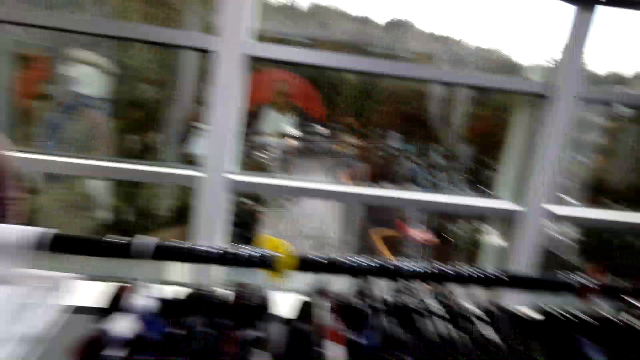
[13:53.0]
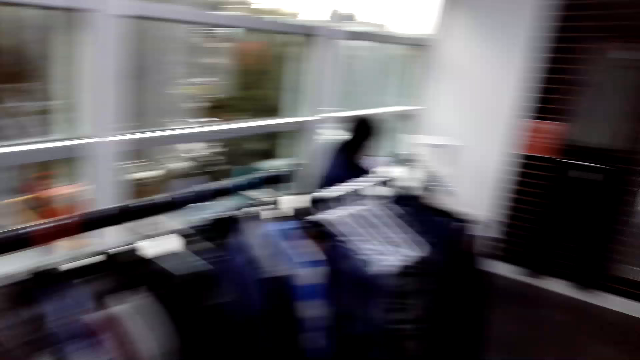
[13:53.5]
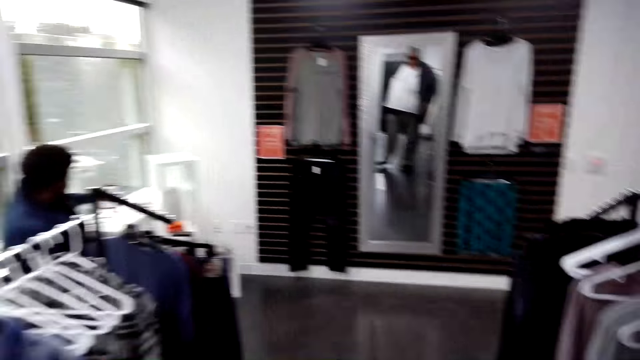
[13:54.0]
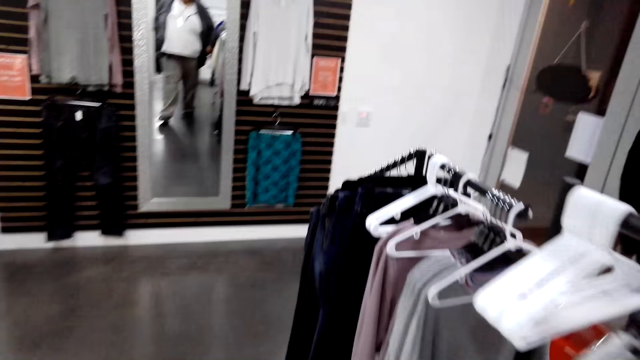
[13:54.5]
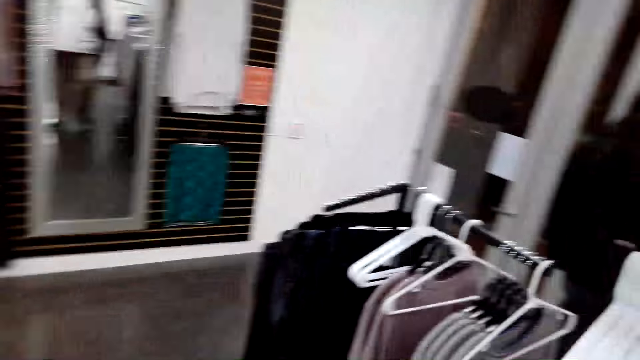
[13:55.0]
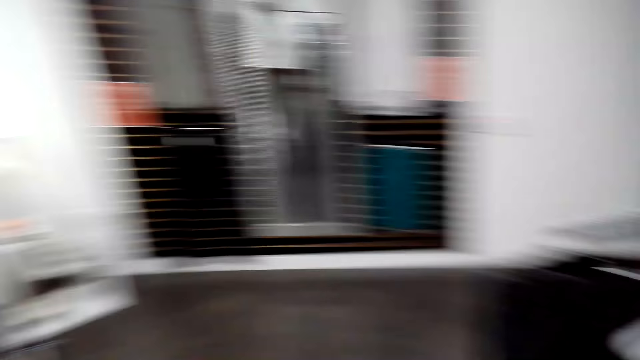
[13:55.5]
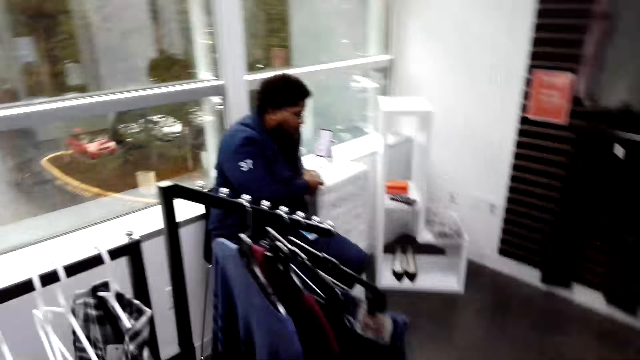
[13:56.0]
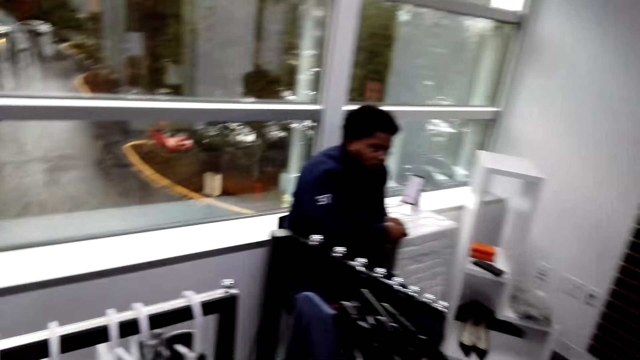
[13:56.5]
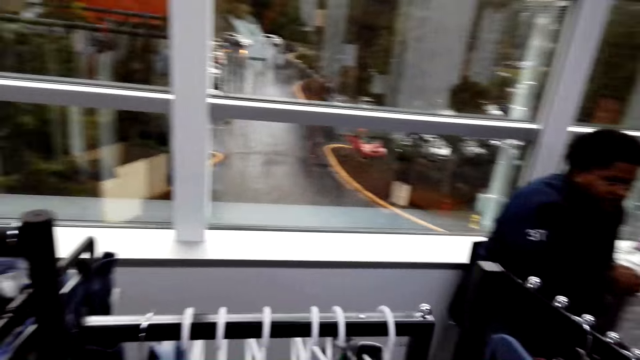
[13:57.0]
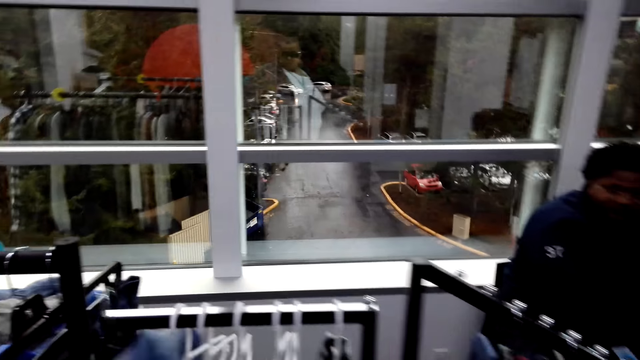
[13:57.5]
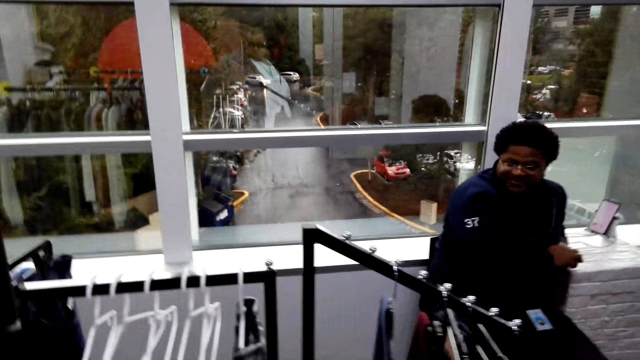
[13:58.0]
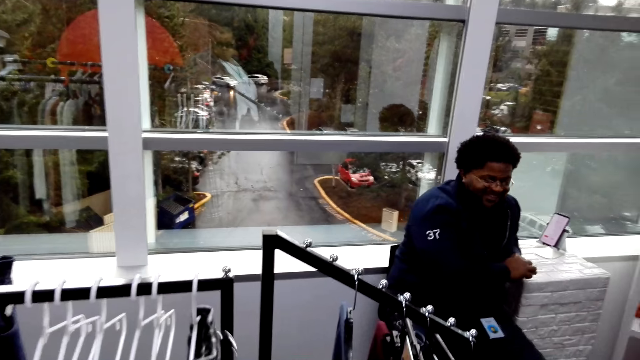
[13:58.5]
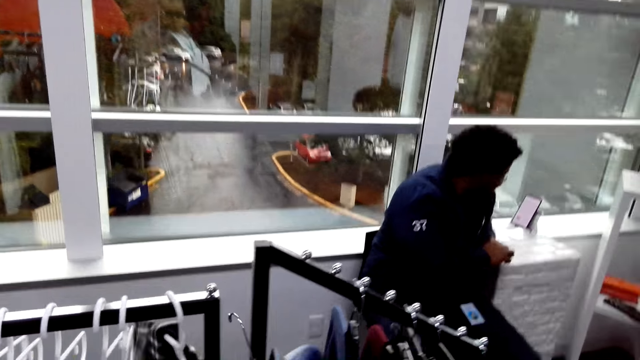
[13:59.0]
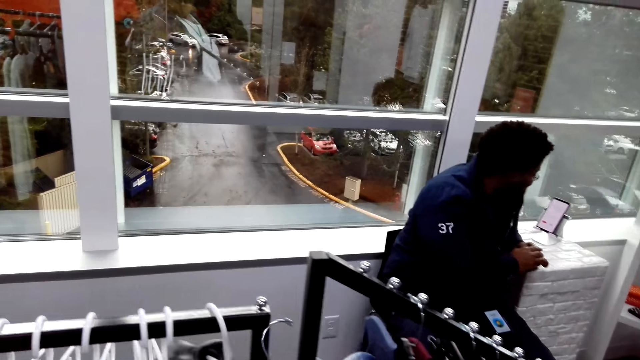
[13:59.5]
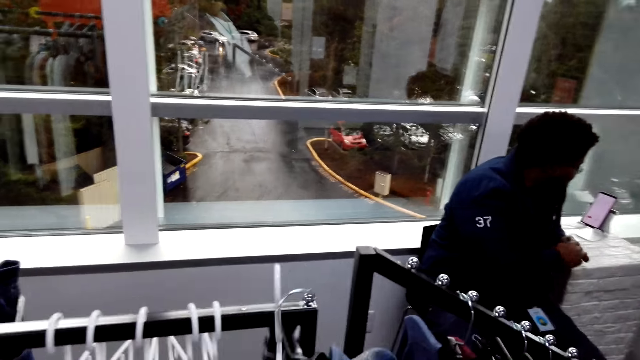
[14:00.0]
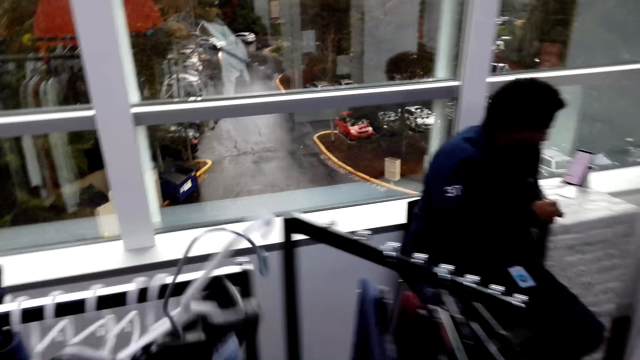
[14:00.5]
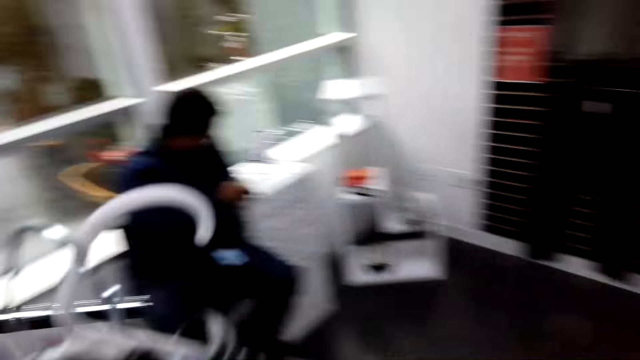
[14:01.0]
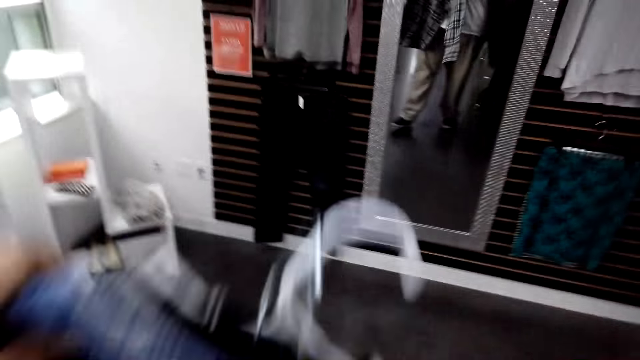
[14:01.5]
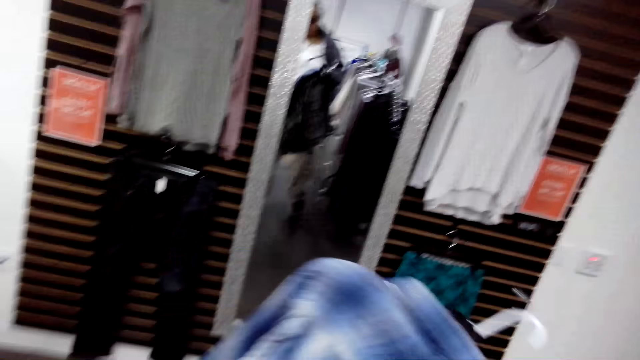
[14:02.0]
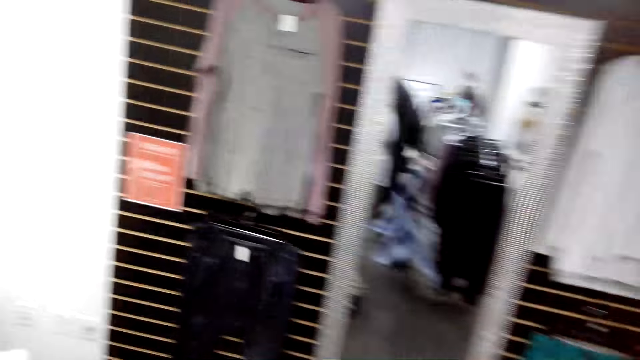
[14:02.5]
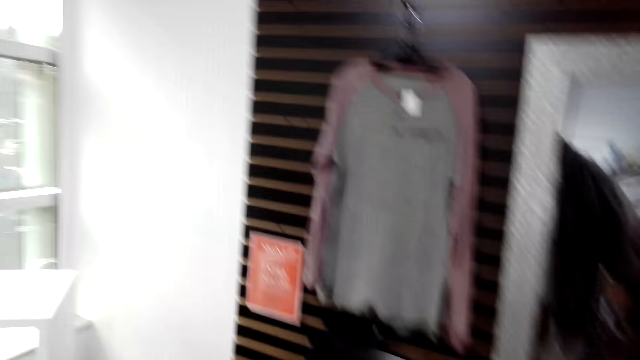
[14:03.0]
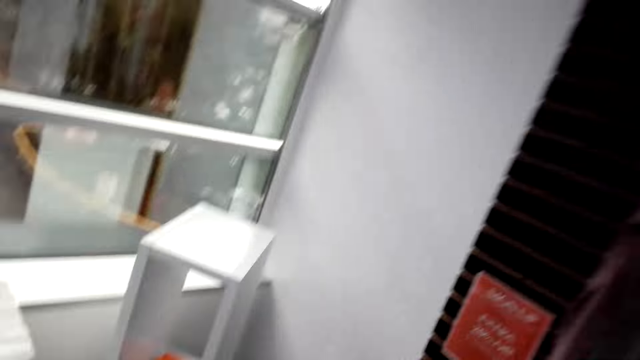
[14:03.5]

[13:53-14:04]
The camera wearer turns around. A man talks to the camera wearer. The camera wearer looks around. They walk towards the hanger stand. They converse with the man. They turn around. They unhang shirts from the hanger stand. They walk with the shirts towards the rack at the corner. They look around.

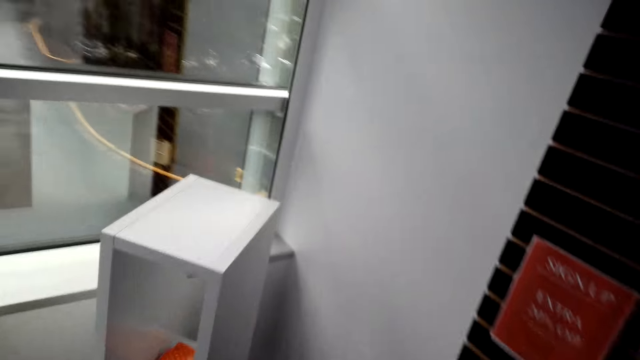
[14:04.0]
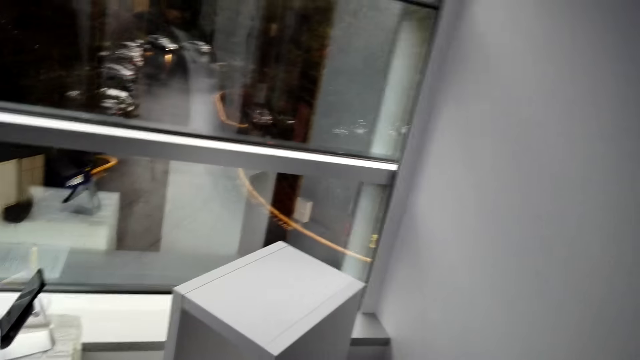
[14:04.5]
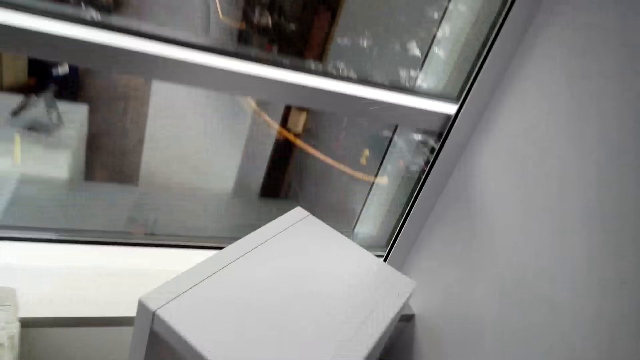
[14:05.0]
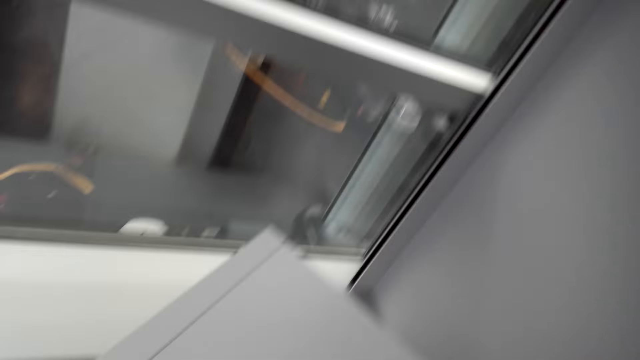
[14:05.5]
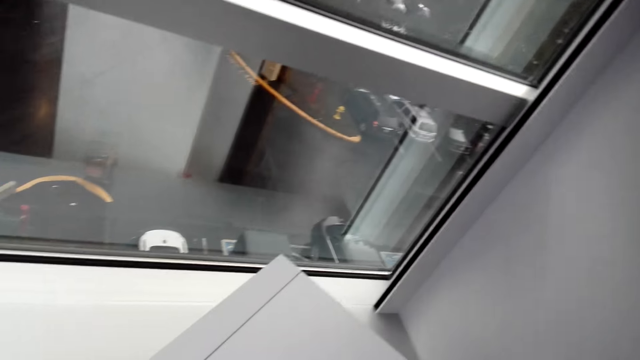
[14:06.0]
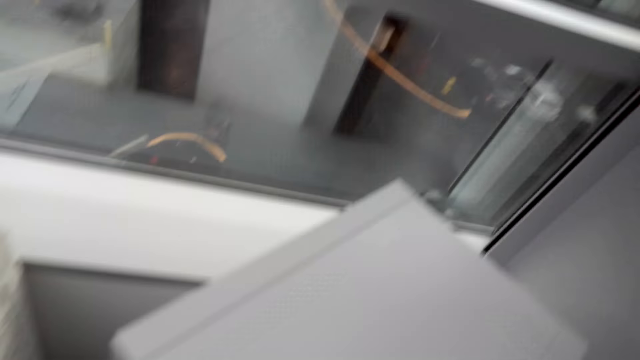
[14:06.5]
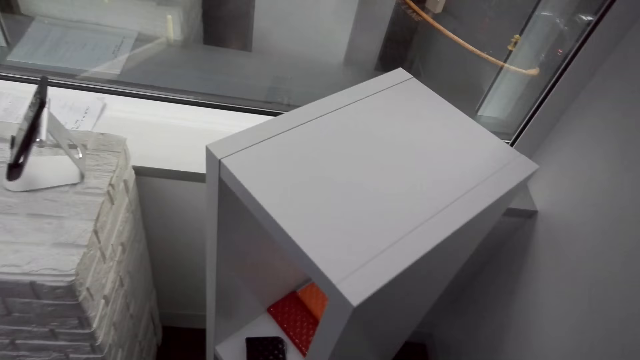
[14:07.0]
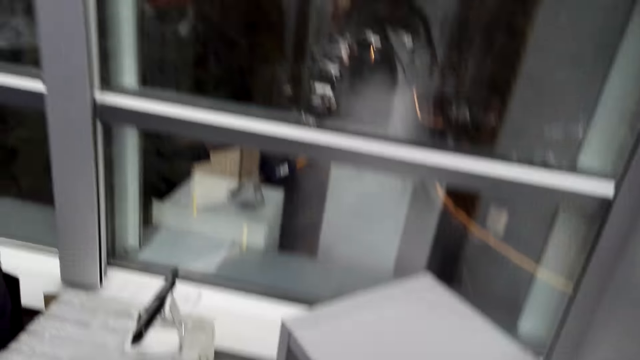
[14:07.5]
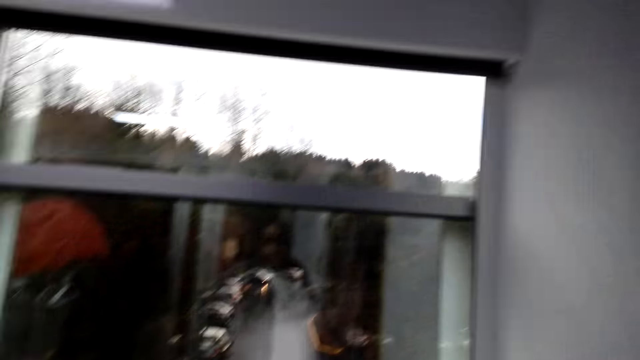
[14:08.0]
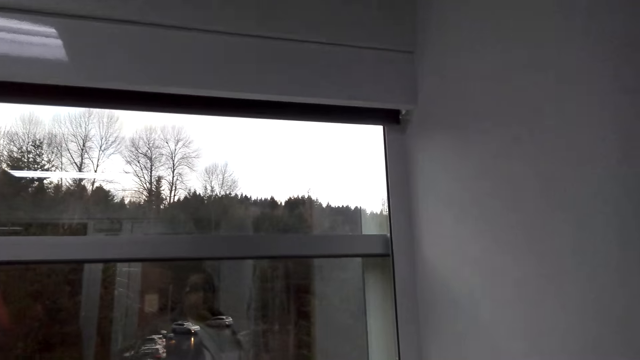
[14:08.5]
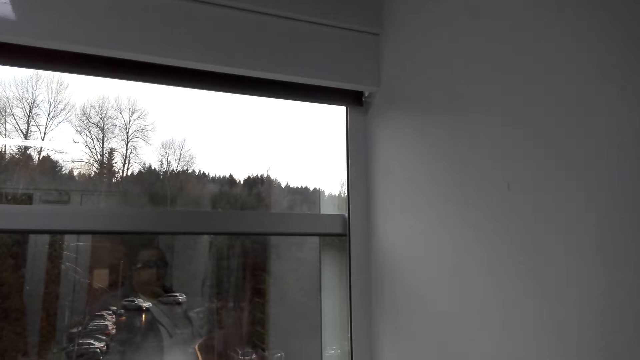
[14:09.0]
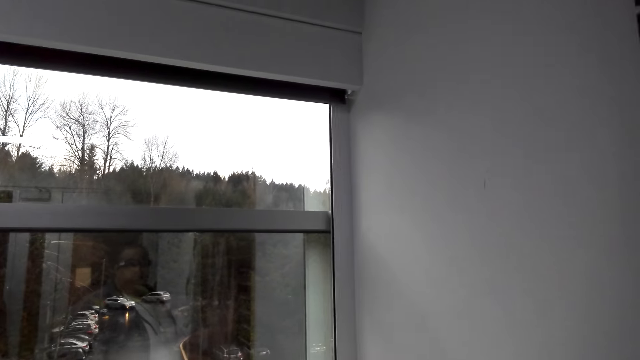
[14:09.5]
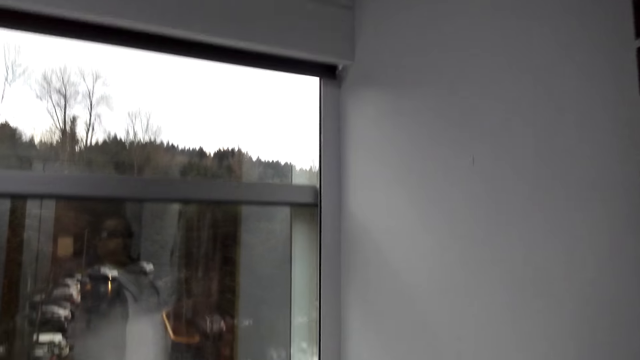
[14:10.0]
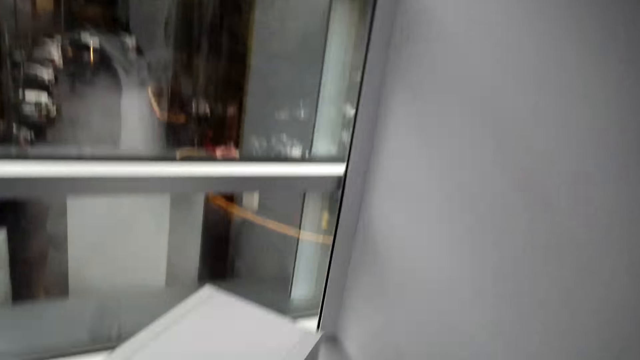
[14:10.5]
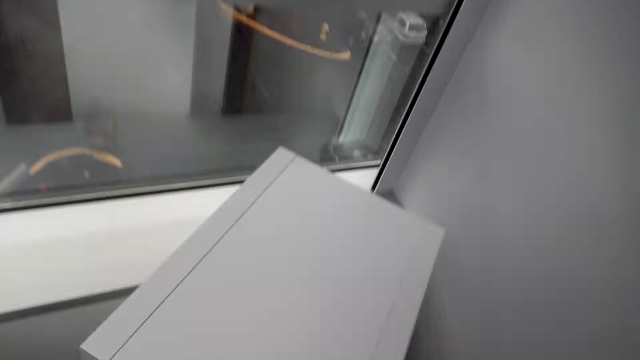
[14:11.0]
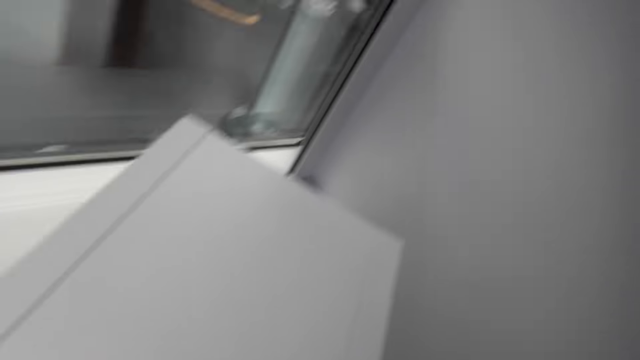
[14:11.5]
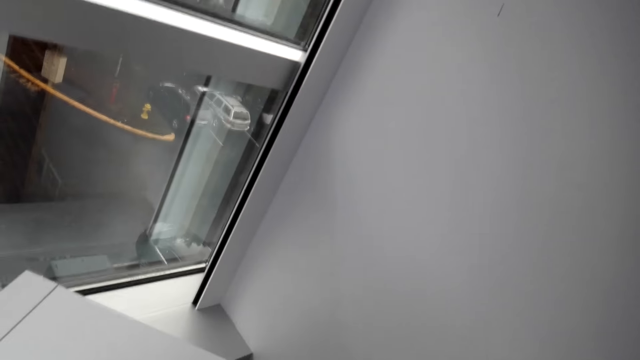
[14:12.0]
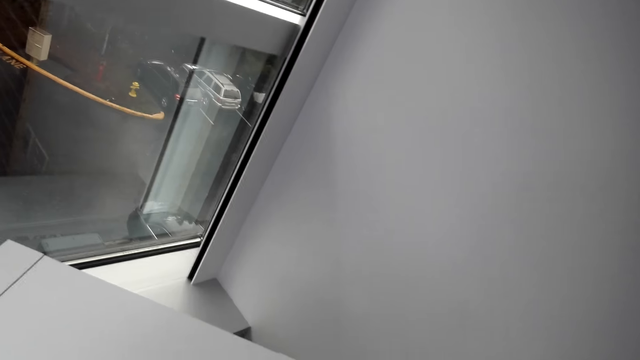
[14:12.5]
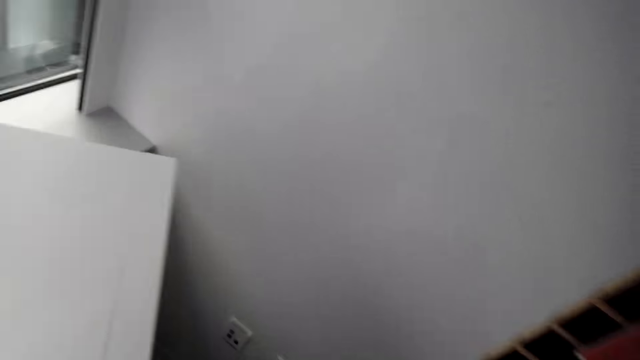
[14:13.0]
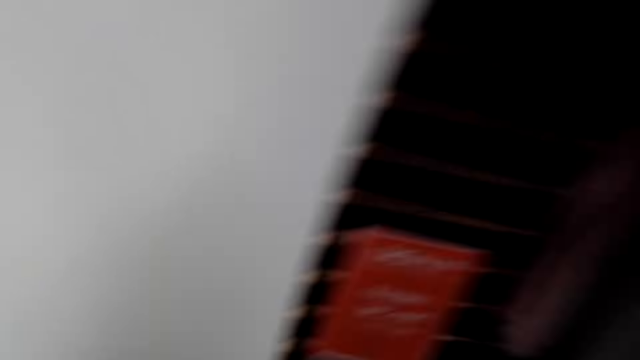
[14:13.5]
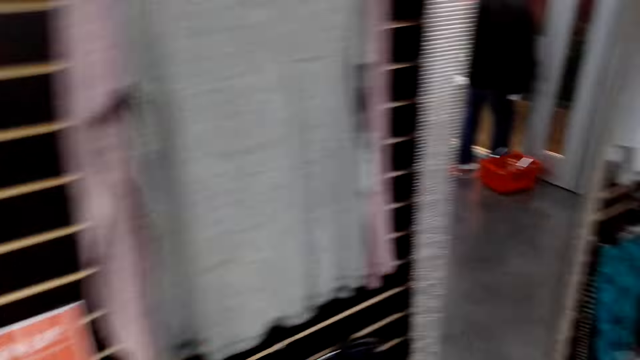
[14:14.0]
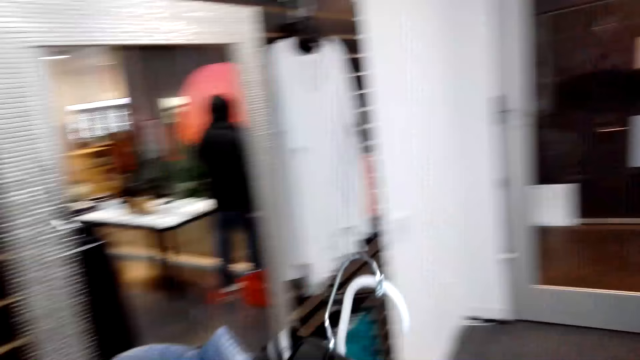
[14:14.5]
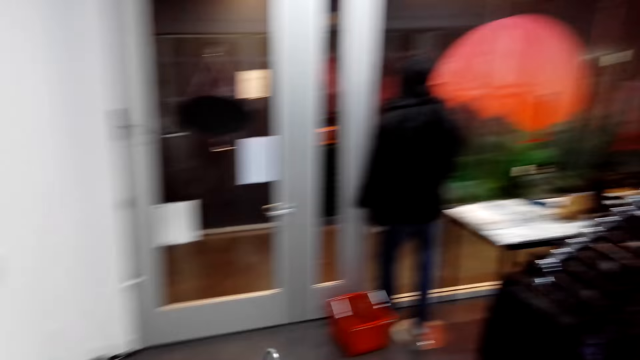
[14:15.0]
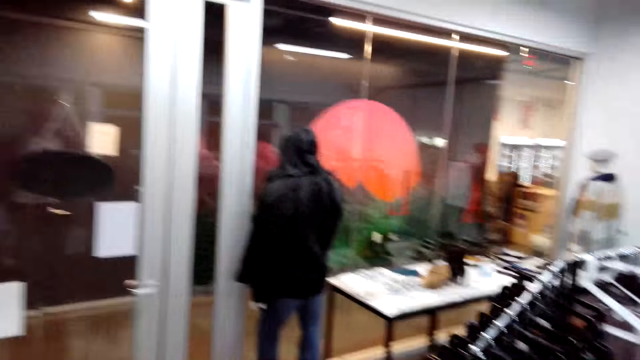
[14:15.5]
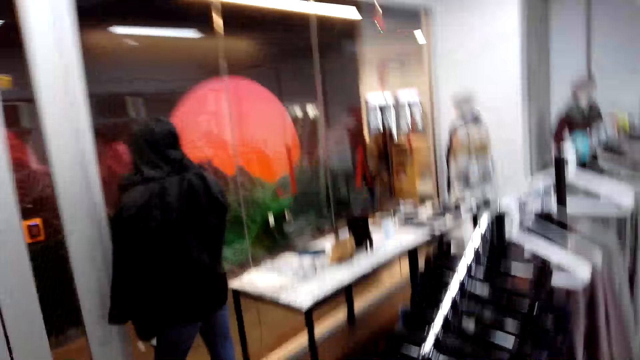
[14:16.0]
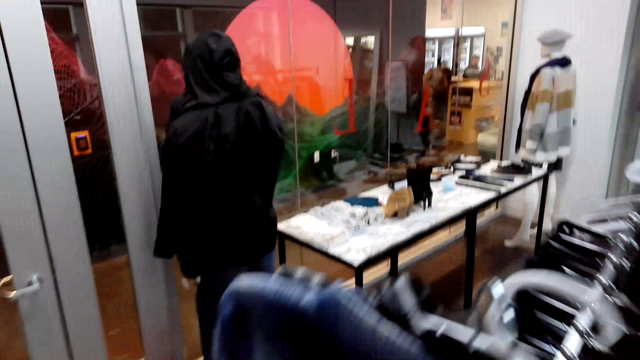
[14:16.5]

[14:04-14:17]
The camera wearer does something on the rack. They look around. They pause. They do something on the rack. They walk with the shirts to the display rack.
